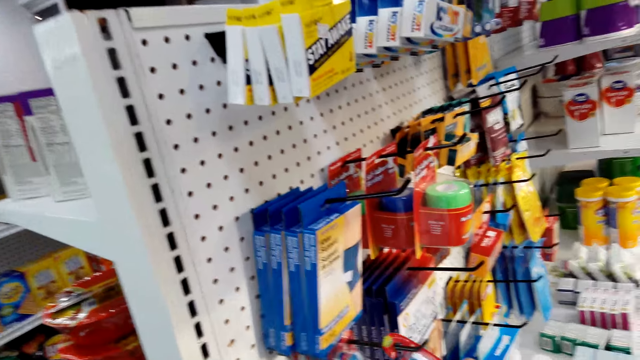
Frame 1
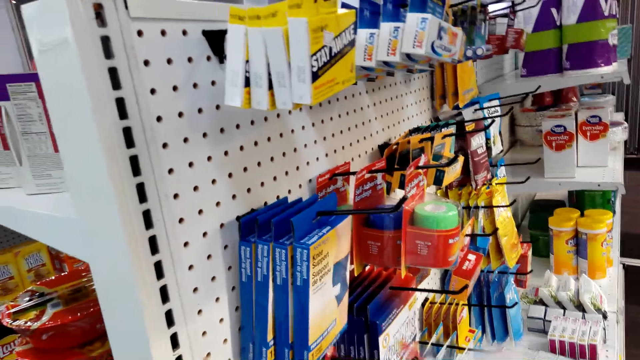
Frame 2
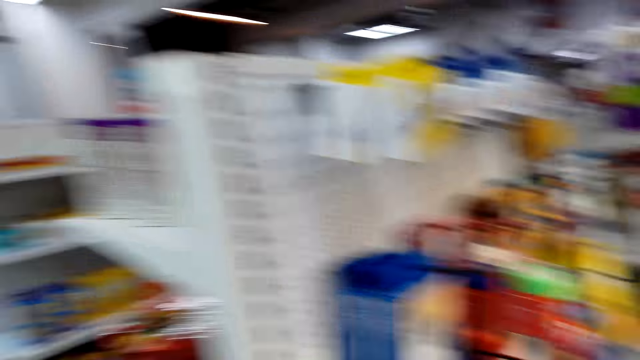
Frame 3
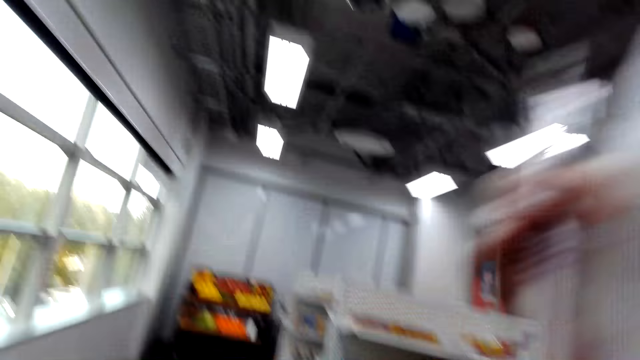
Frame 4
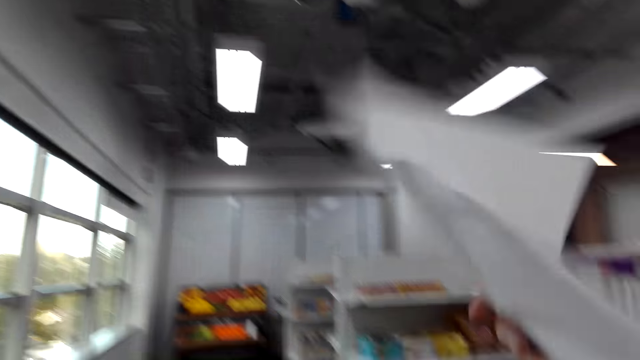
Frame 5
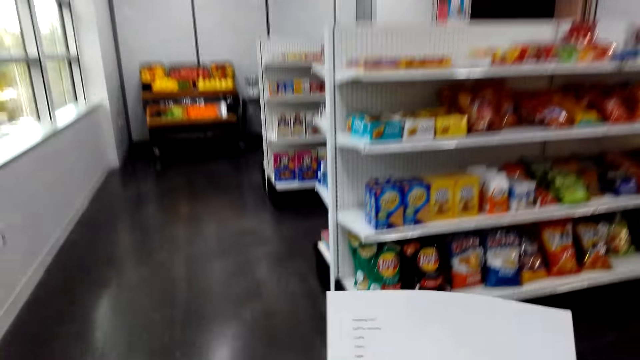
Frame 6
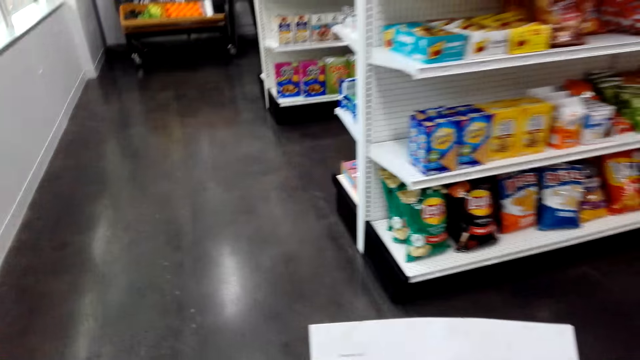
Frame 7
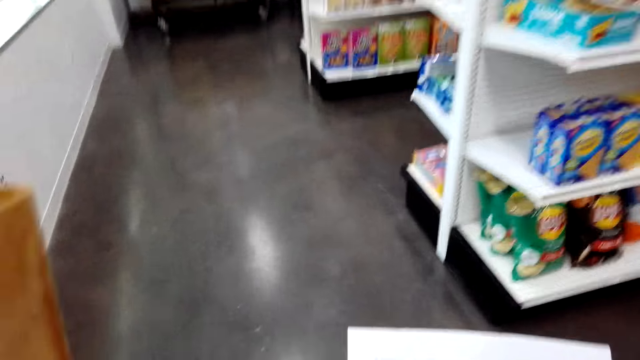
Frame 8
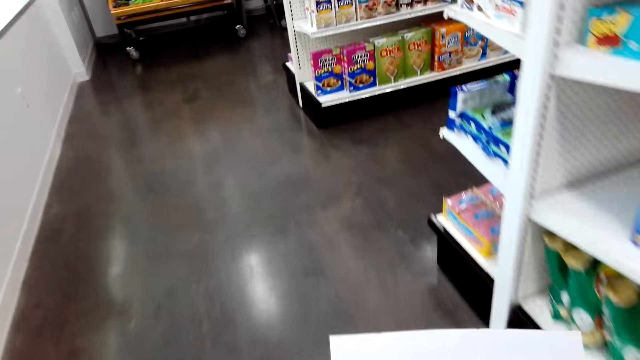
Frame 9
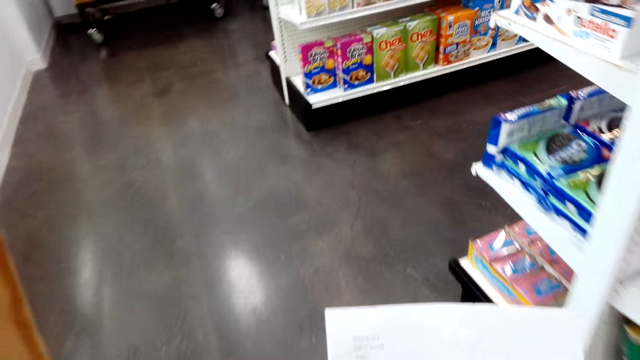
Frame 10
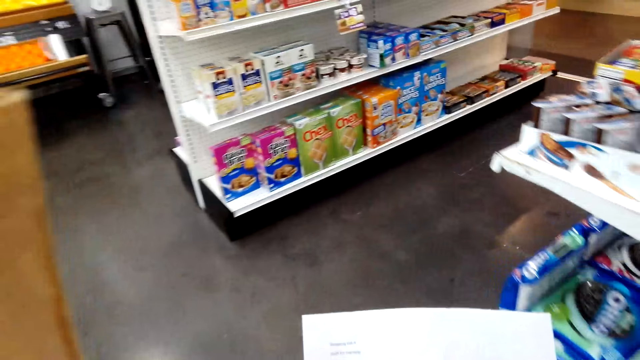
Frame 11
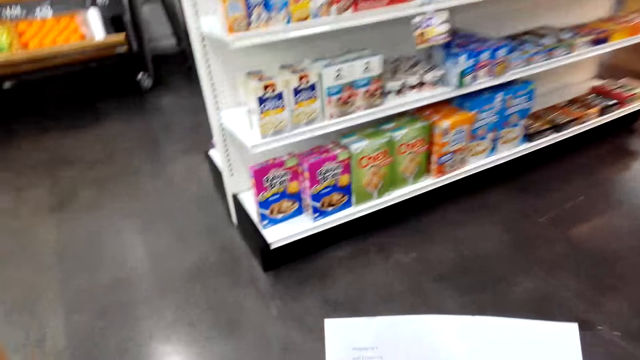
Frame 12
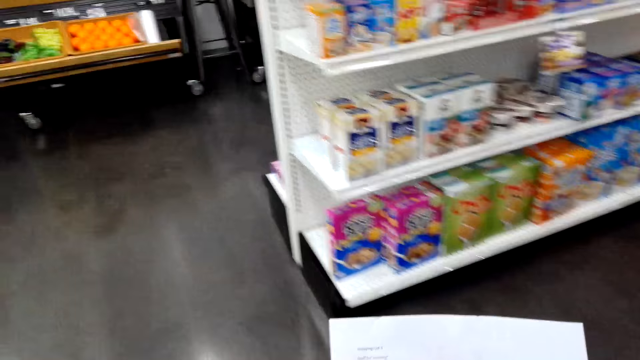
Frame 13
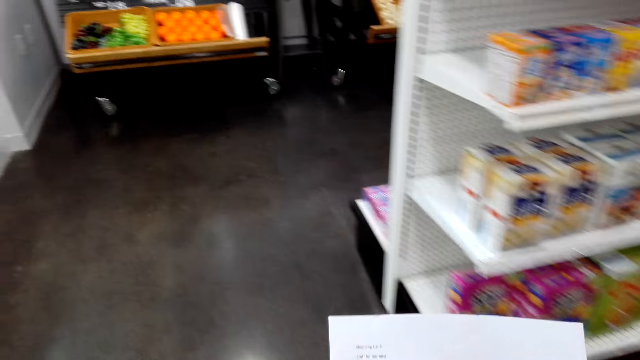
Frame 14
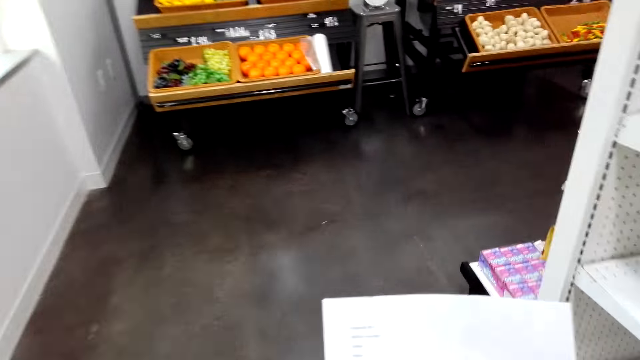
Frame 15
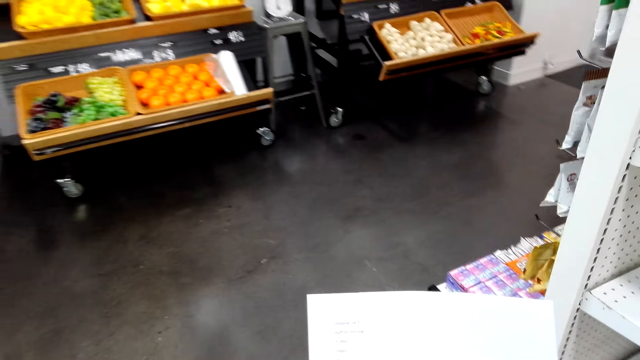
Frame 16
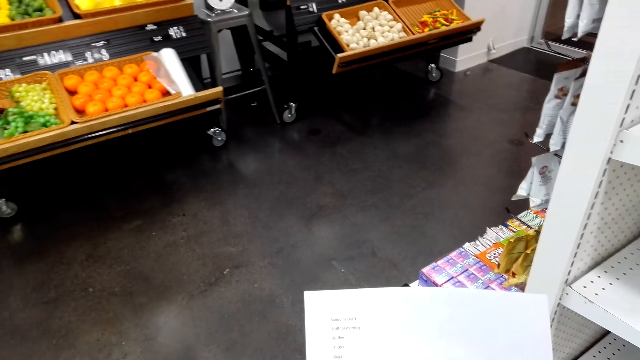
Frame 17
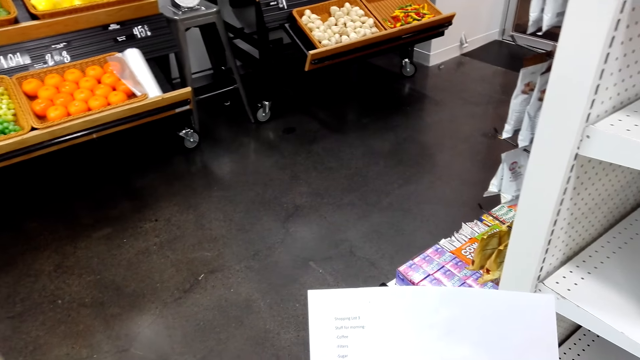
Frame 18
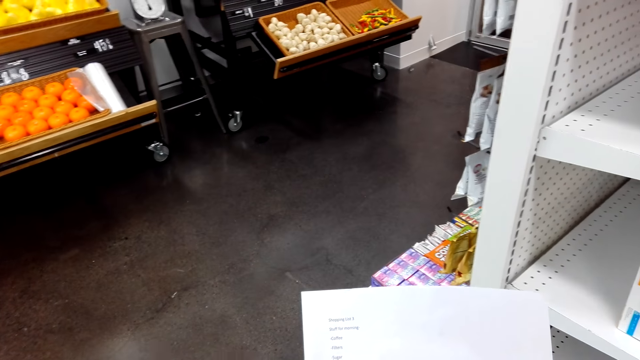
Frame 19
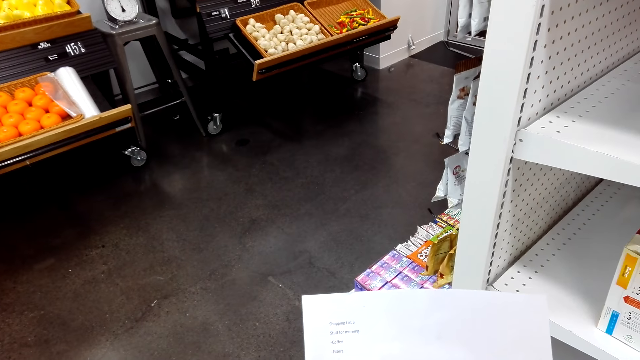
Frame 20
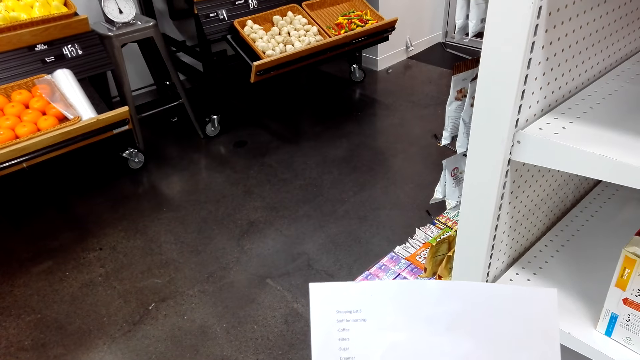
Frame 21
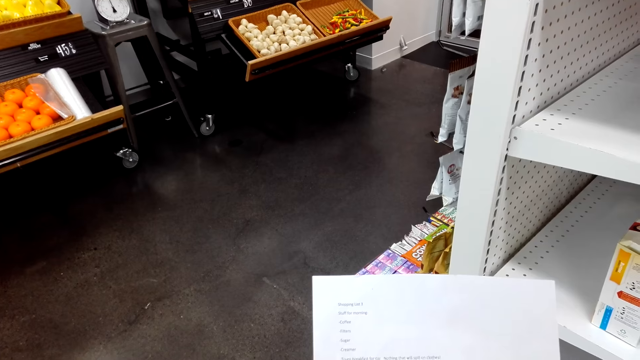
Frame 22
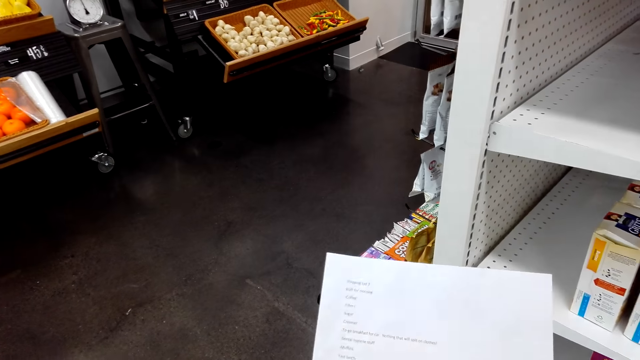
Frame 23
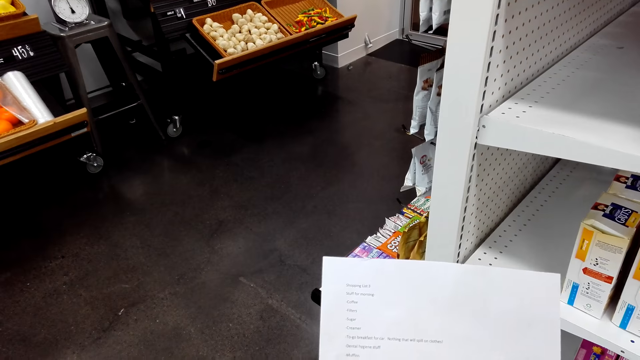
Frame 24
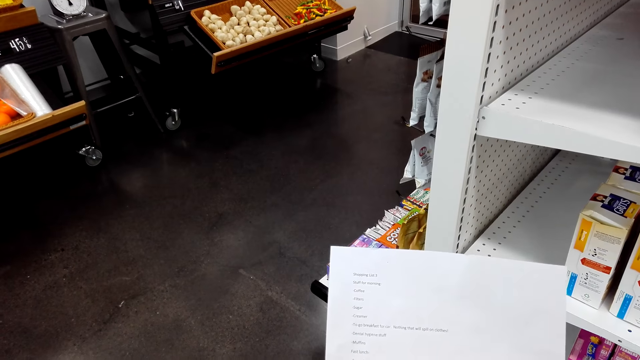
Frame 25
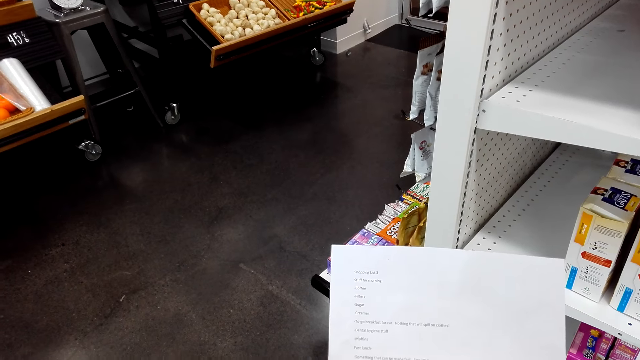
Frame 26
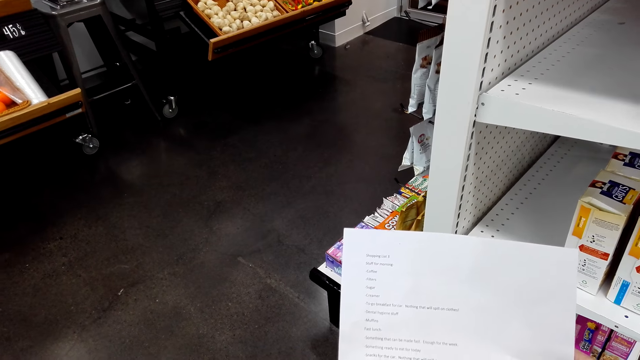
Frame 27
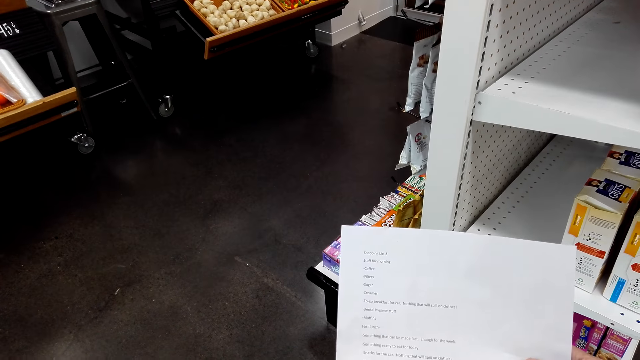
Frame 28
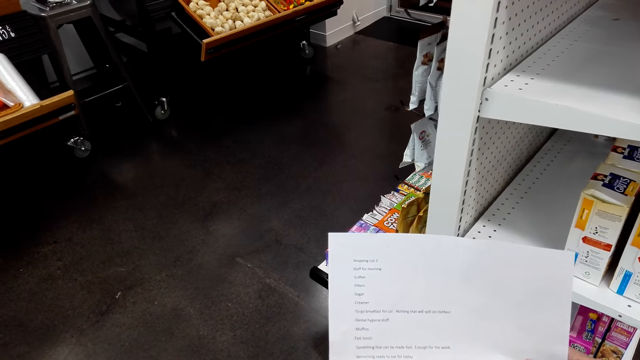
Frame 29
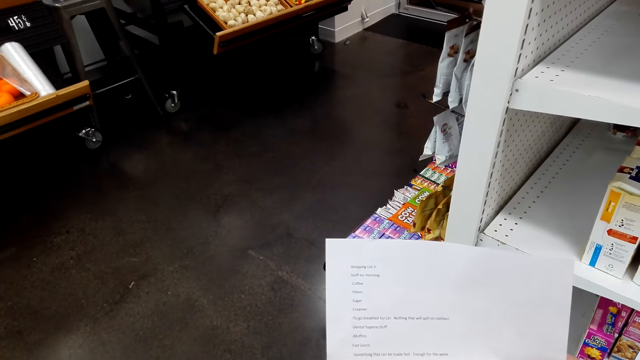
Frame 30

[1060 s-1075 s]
The camera wearer talks. They read the list. They walk towards another rack. They read the list. They talk to a woman. They read the list.

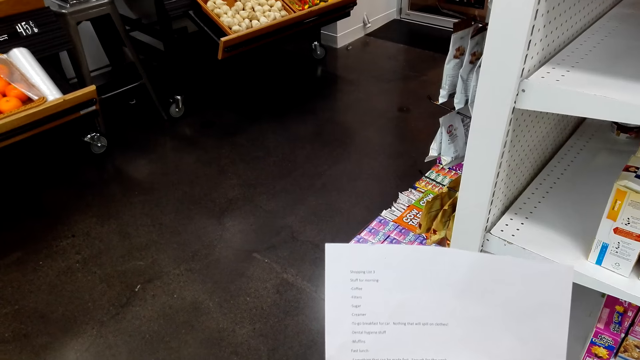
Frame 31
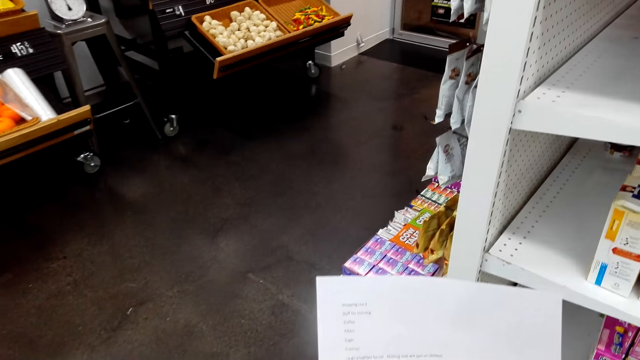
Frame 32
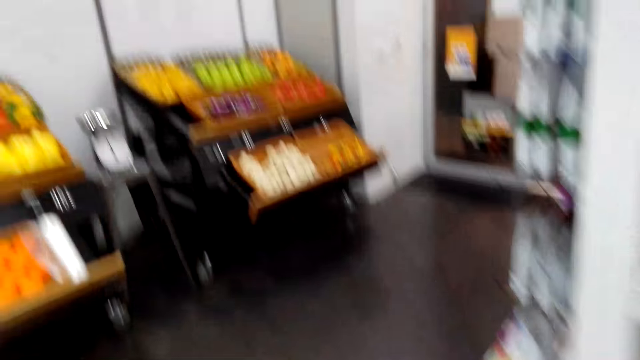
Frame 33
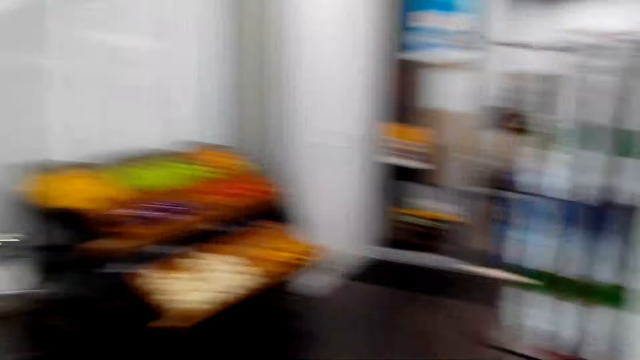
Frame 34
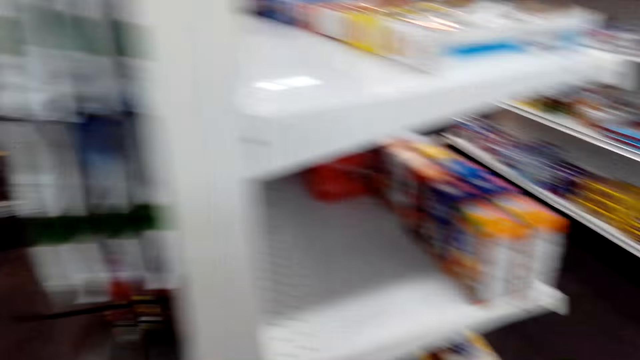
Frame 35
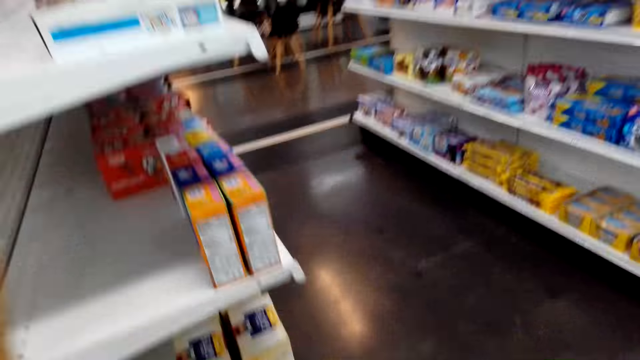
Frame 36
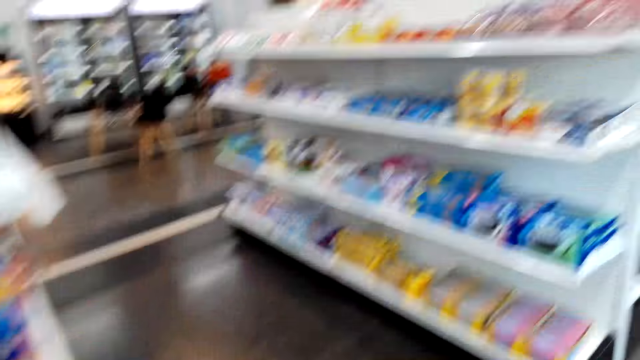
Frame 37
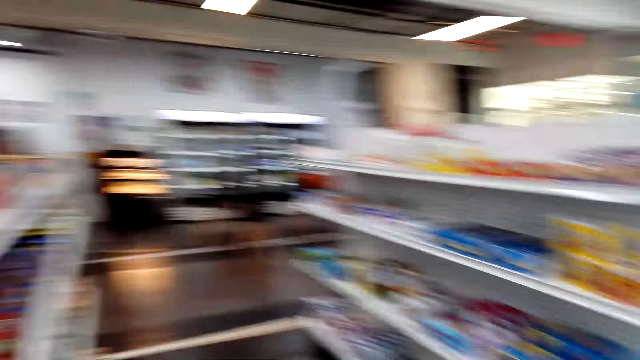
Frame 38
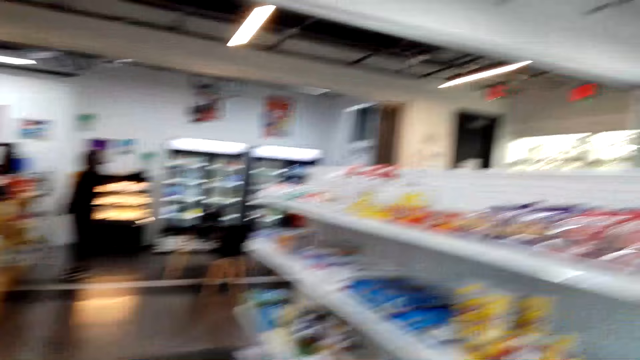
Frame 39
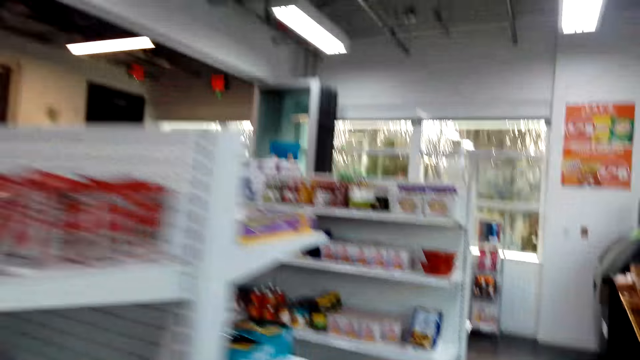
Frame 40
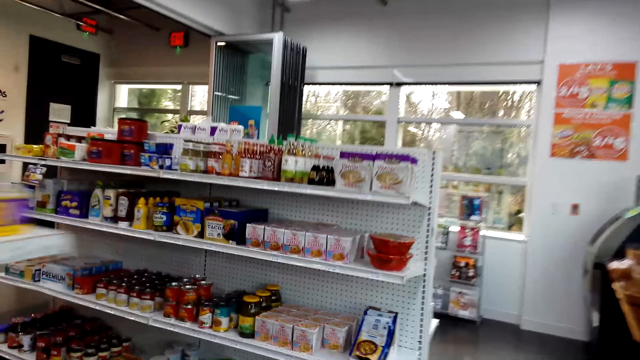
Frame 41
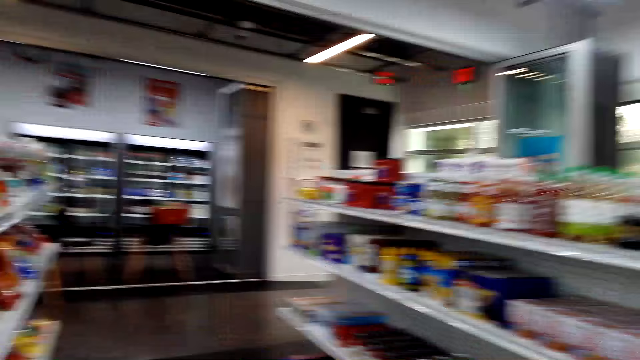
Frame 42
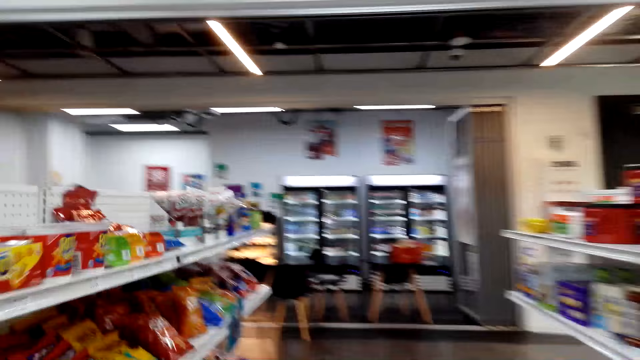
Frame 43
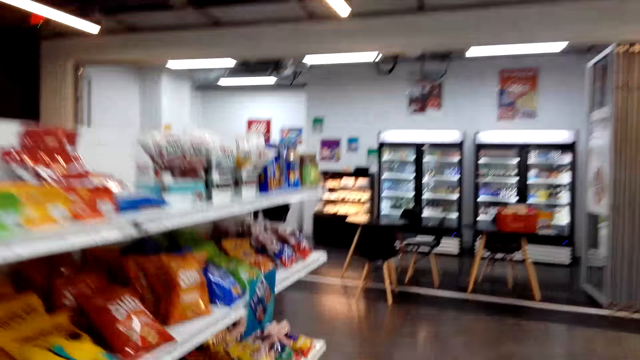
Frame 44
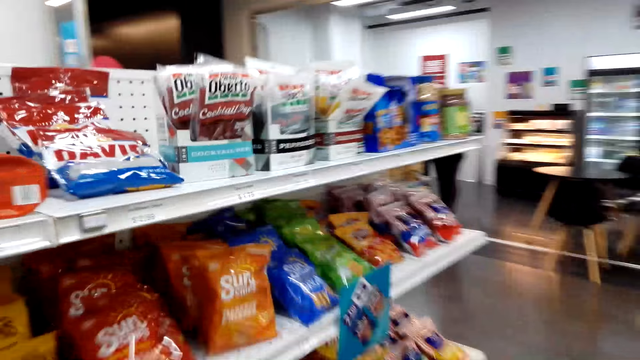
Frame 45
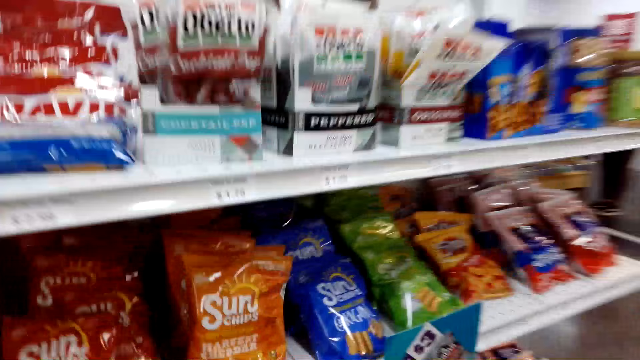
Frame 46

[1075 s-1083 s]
The camera wearer talks to a woman. They walk towards another rack. They talk to the woman. They walk towards another rack. They talk to the woman.
